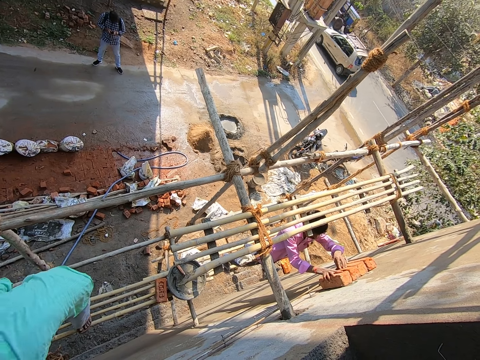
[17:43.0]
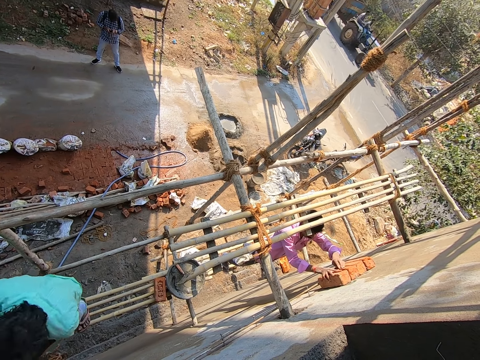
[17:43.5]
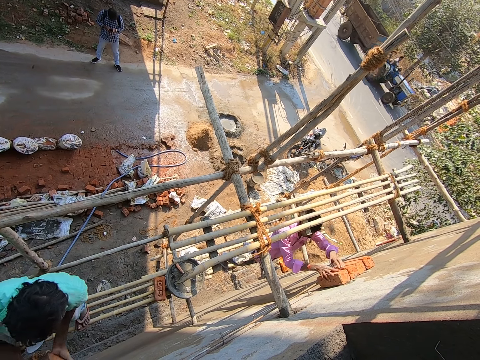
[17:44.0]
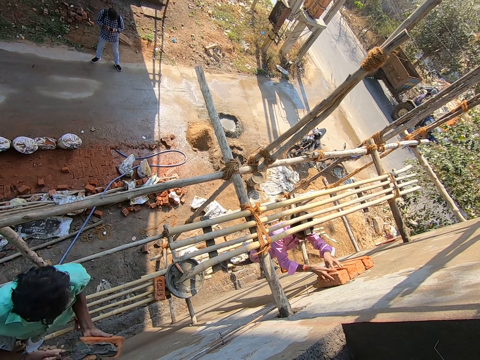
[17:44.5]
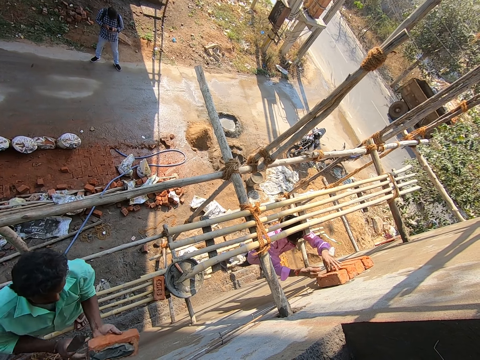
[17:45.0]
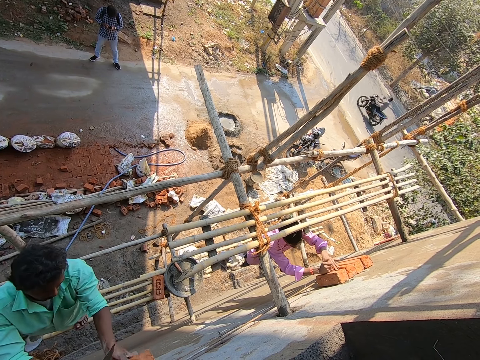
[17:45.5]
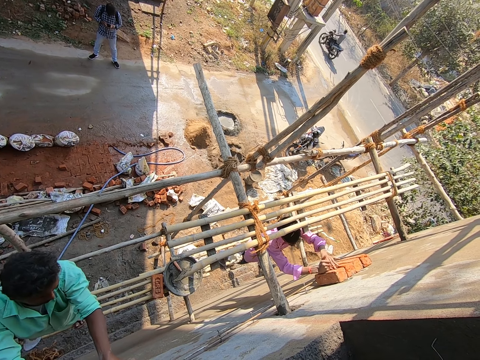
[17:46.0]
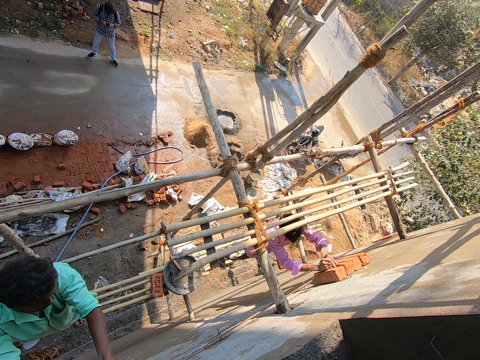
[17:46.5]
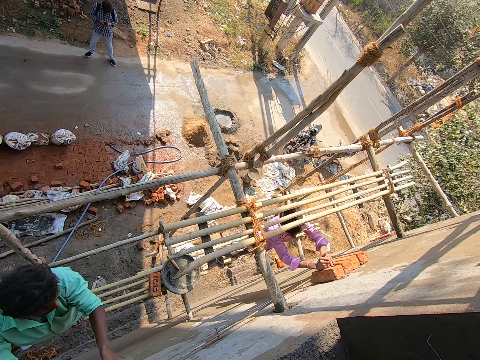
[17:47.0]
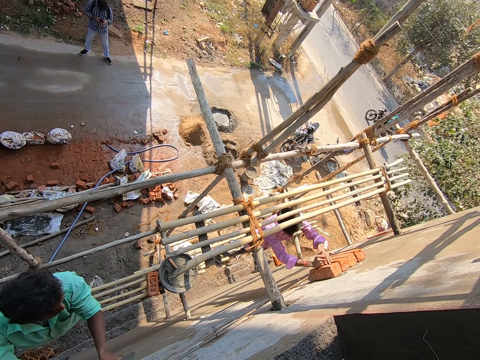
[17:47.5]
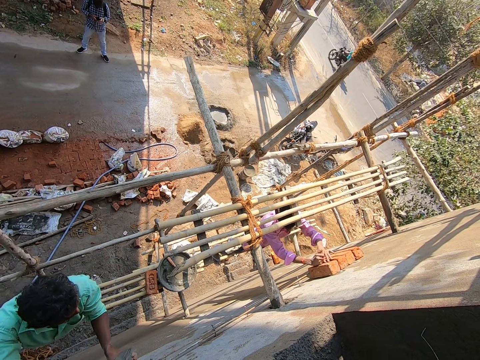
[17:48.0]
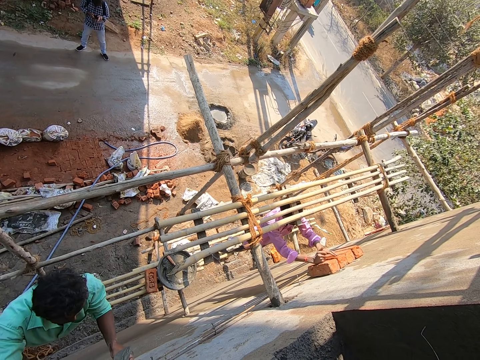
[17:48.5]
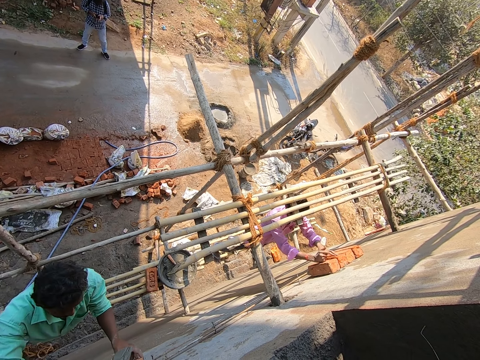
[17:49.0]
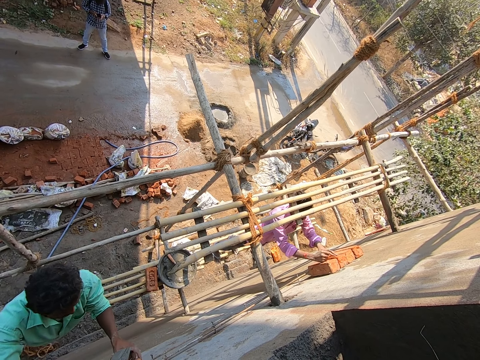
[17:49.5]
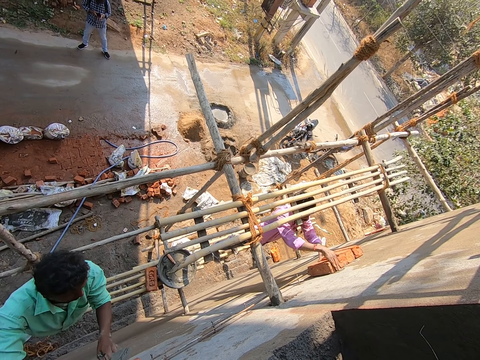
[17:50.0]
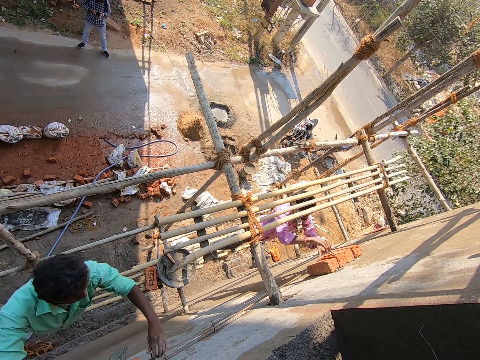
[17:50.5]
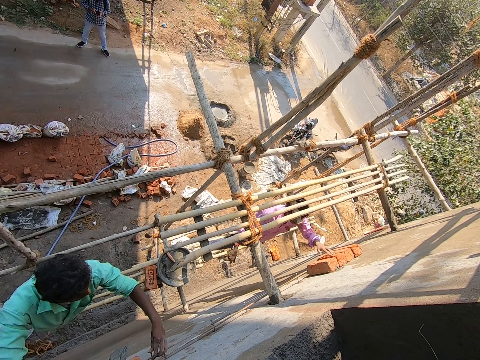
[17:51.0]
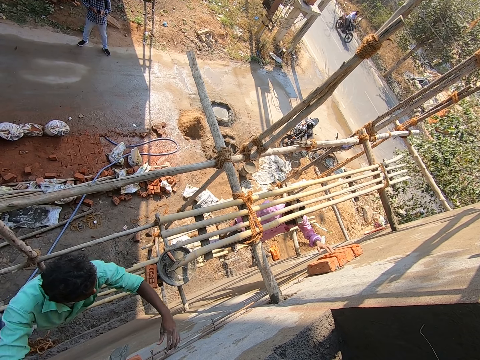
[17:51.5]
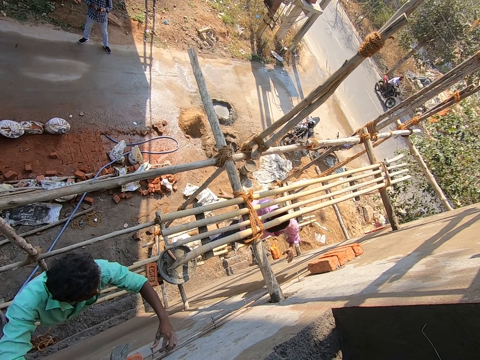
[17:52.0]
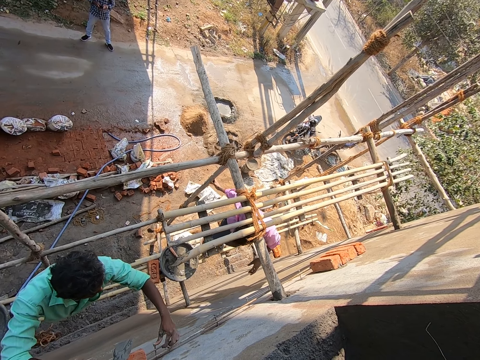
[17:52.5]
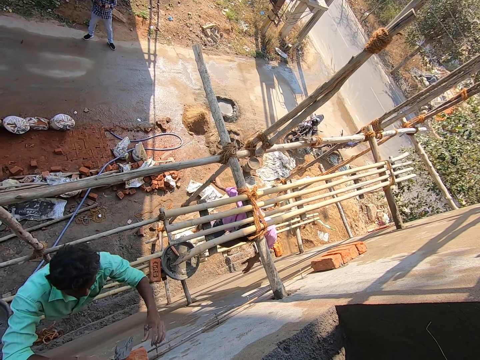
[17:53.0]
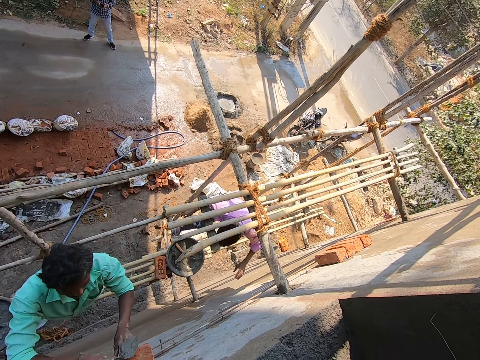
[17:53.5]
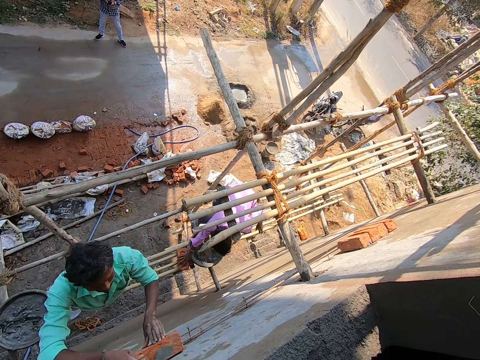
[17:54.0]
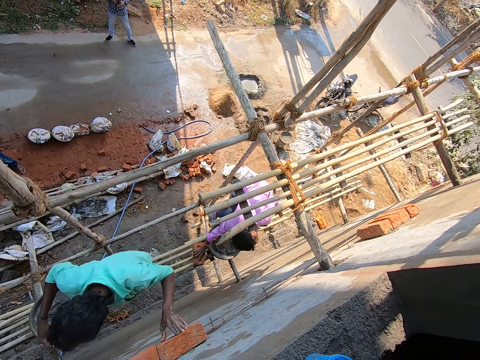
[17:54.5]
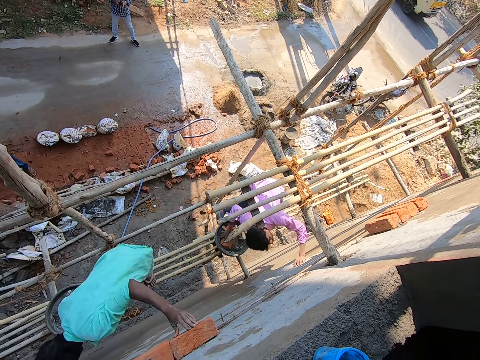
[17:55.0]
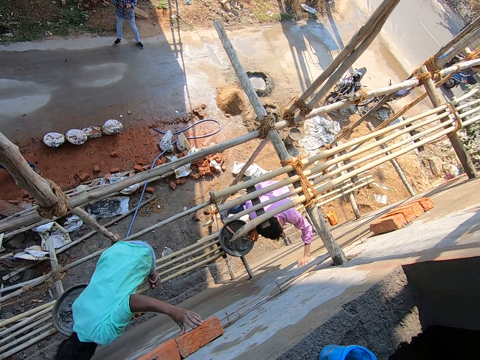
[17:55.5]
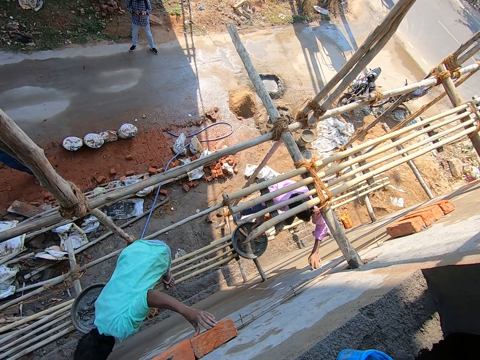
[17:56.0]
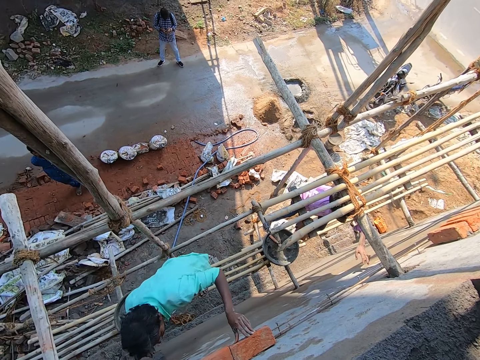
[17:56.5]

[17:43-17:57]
A man applies concrete on the brick and sticks the brick on the wall. Another man picks up a brick with the right hand.

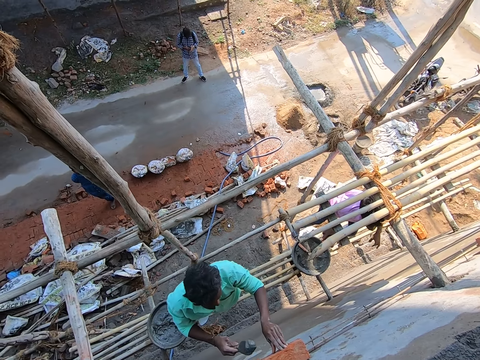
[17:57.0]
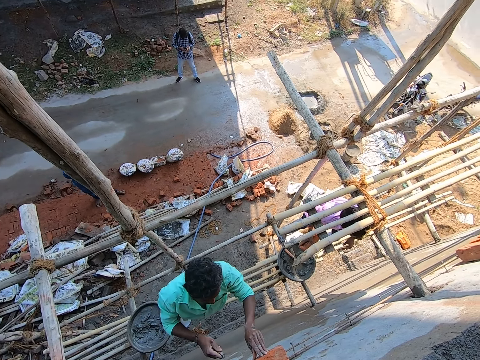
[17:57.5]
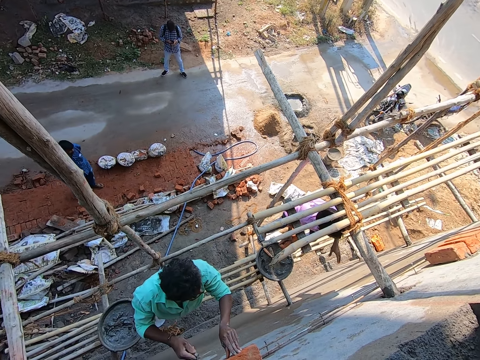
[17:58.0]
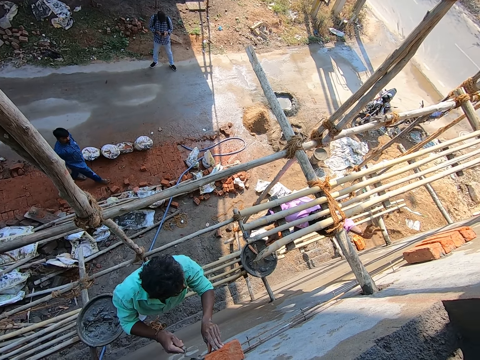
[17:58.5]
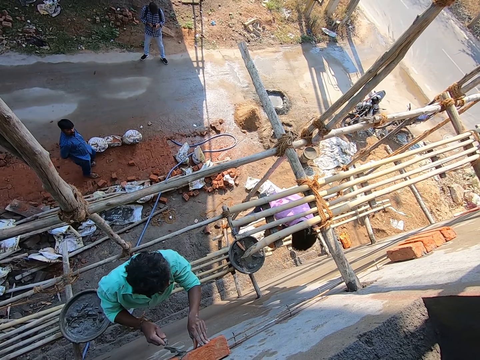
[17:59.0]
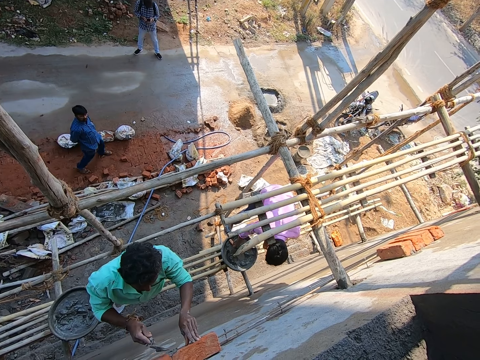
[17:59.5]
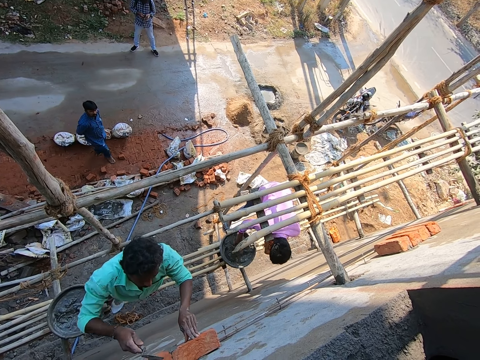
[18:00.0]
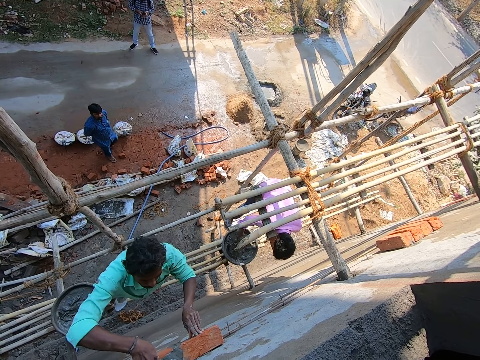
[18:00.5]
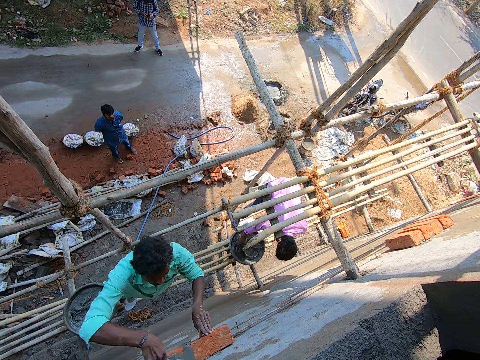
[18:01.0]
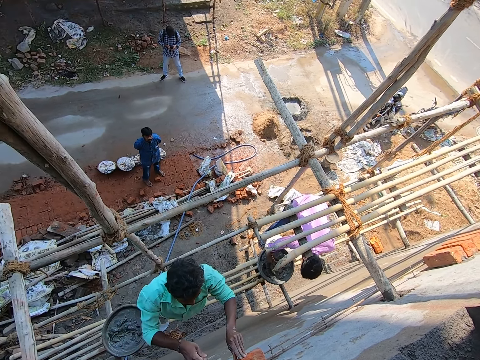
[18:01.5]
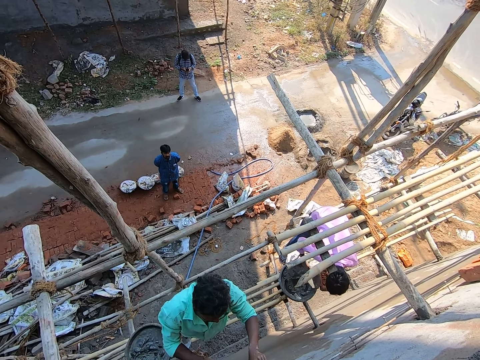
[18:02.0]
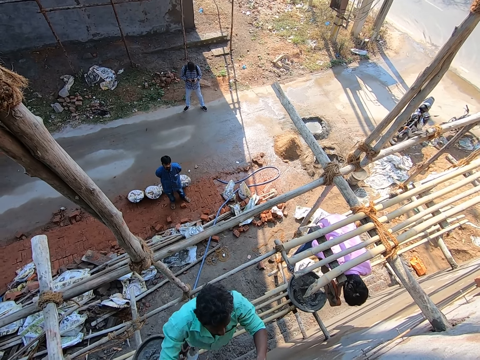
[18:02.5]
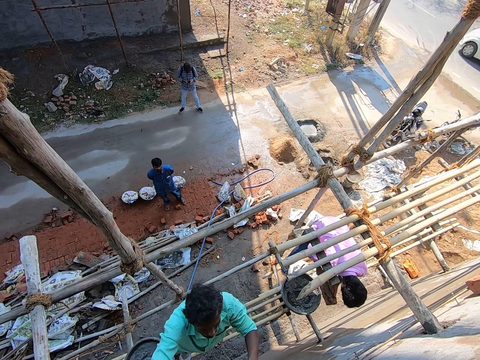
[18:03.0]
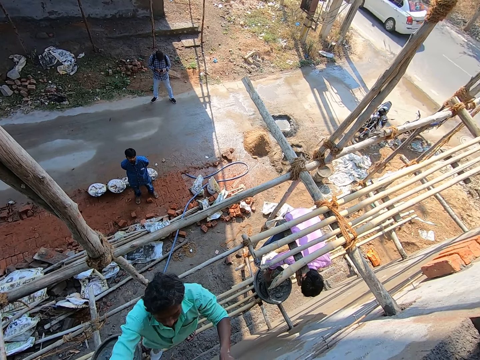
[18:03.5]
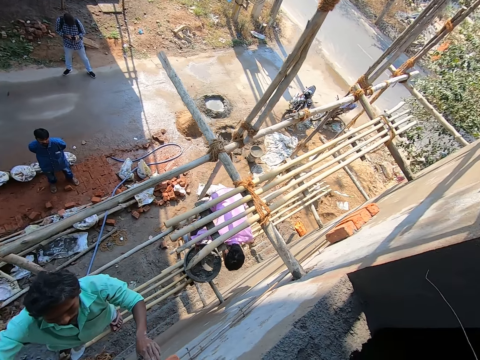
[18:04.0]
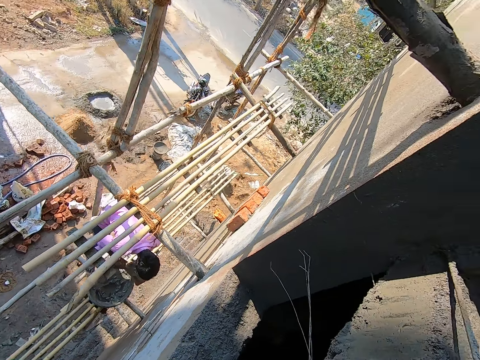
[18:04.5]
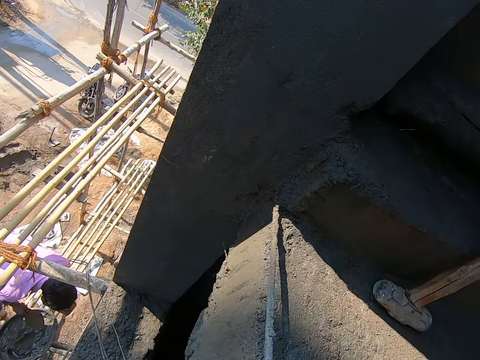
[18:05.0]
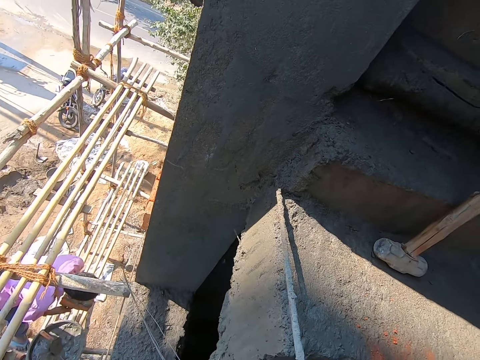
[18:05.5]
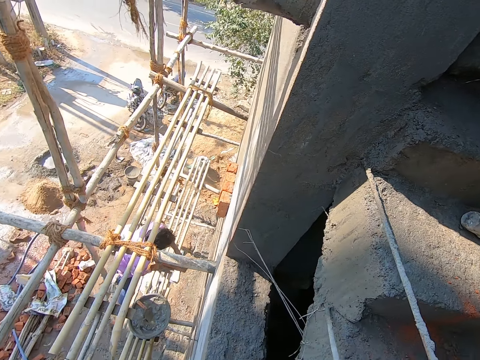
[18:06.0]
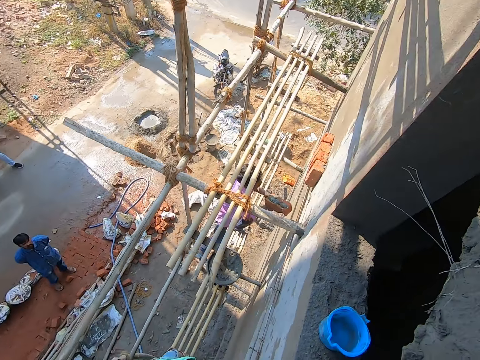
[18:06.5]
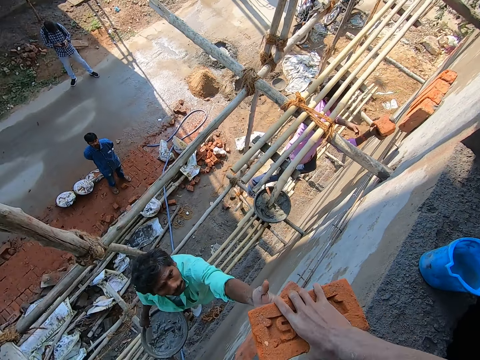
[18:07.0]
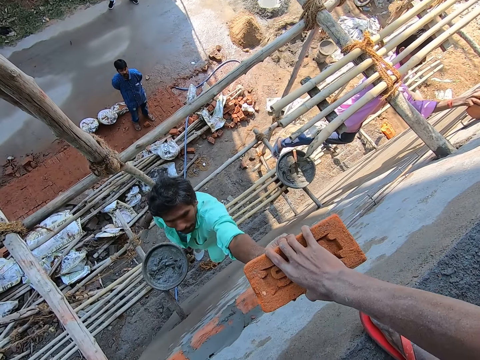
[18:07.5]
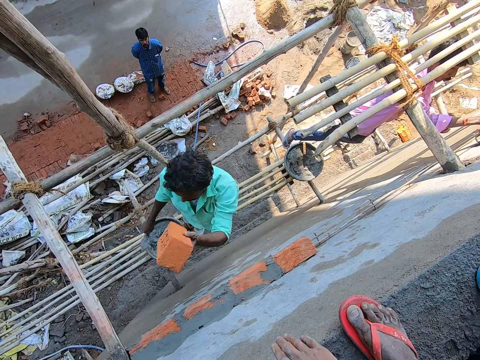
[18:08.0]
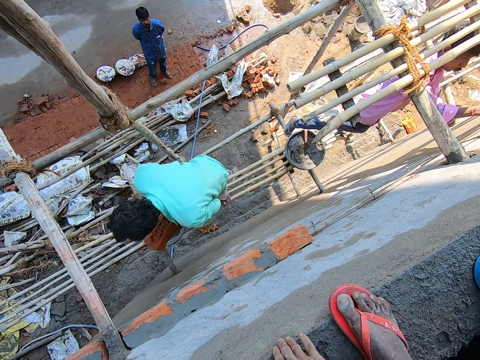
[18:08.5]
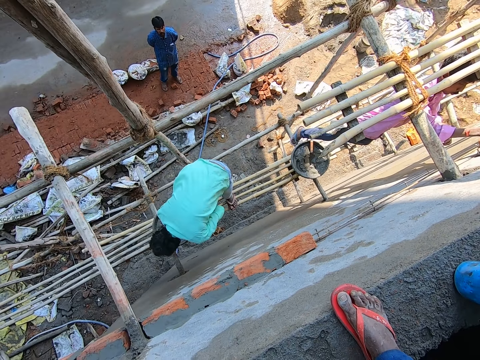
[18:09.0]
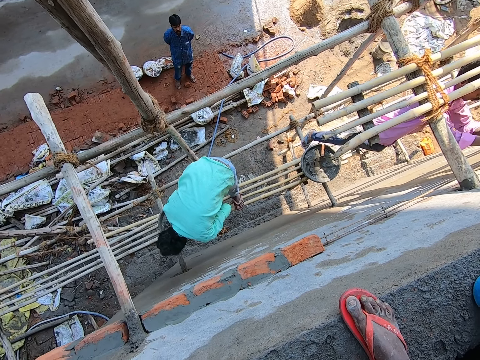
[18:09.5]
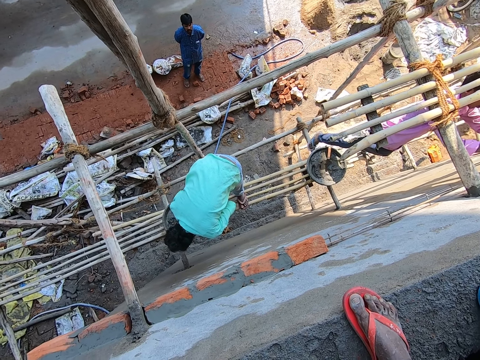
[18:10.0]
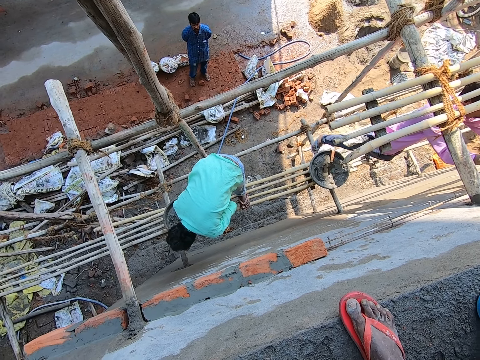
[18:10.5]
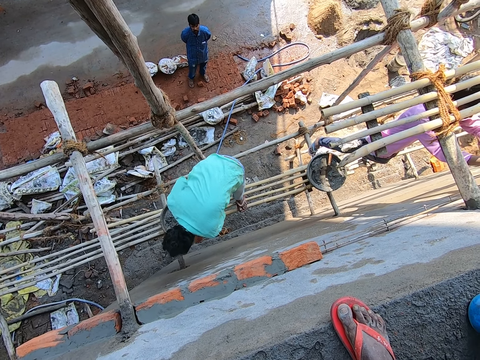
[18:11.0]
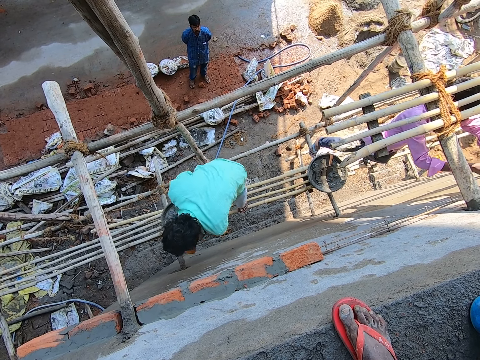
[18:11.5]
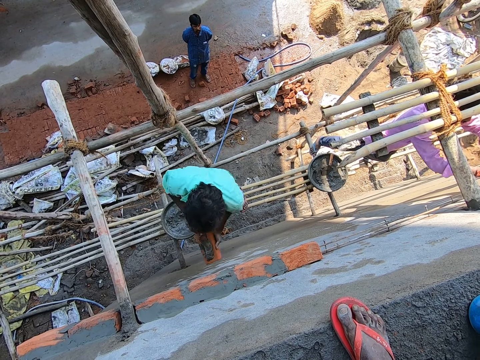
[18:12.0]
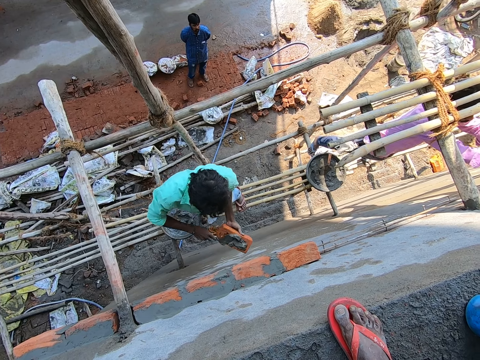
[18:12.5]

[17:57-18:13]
A man interacts with another man. The first man scoops concrete using a trowel and applies concrete on the brick. The camera wearer passes a brick to the other man with his right hand. The first man sticks the brick on the wall. The other man applies concrete on the brick.
